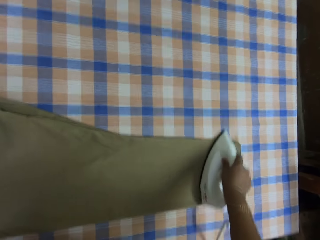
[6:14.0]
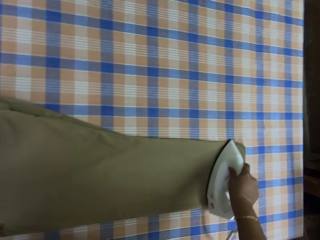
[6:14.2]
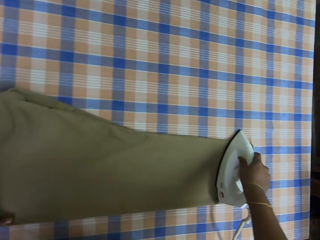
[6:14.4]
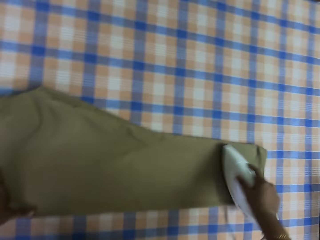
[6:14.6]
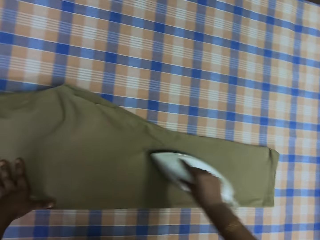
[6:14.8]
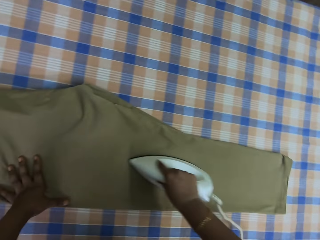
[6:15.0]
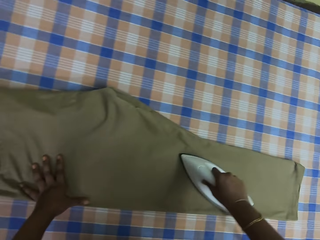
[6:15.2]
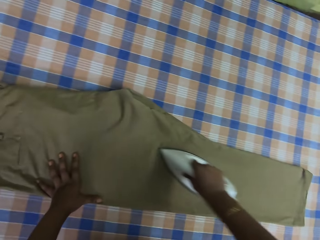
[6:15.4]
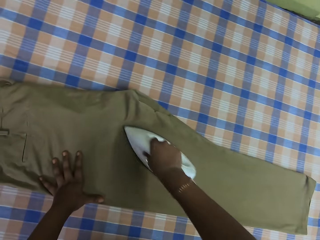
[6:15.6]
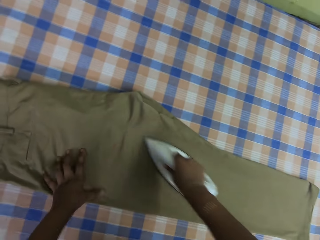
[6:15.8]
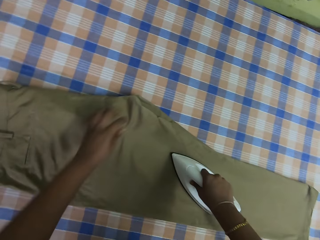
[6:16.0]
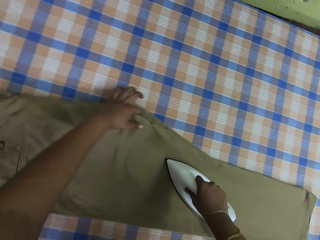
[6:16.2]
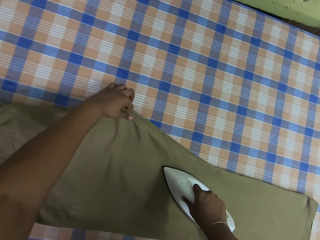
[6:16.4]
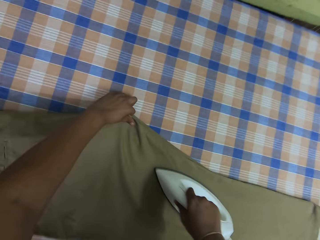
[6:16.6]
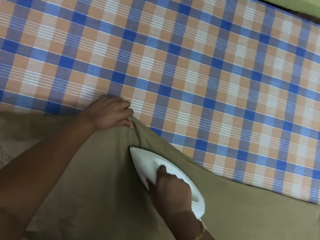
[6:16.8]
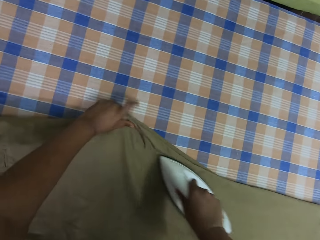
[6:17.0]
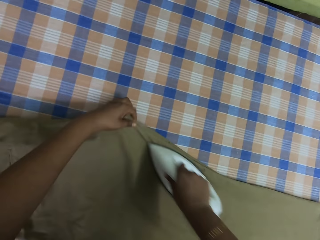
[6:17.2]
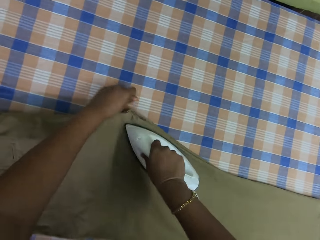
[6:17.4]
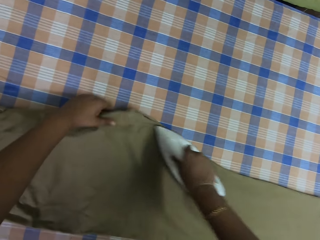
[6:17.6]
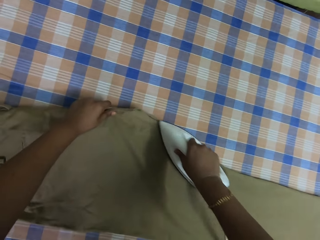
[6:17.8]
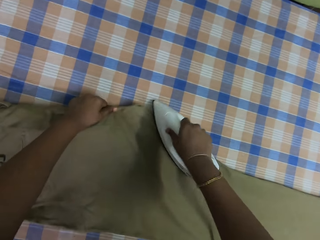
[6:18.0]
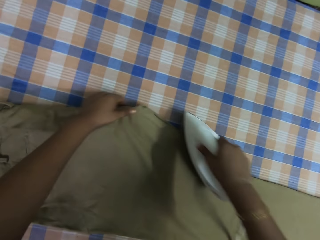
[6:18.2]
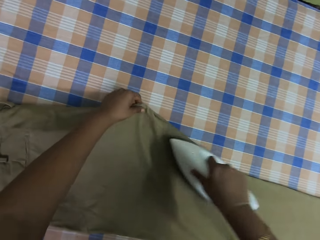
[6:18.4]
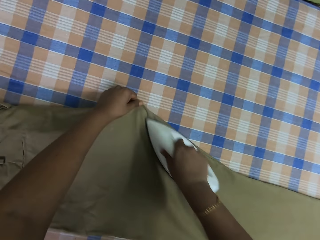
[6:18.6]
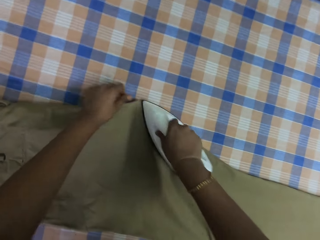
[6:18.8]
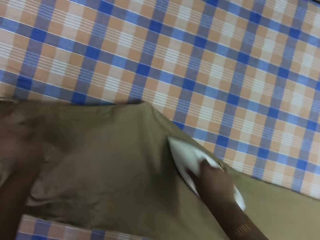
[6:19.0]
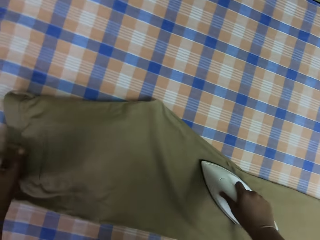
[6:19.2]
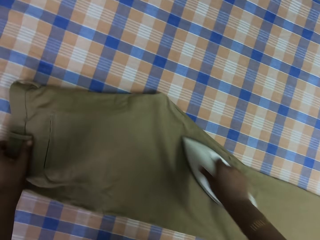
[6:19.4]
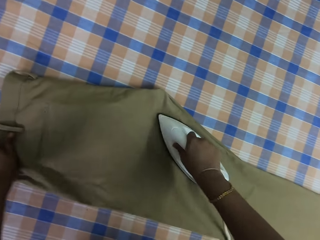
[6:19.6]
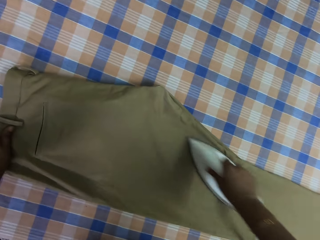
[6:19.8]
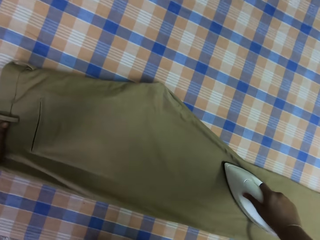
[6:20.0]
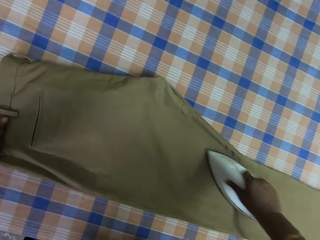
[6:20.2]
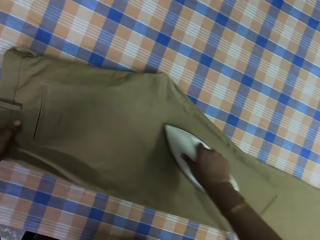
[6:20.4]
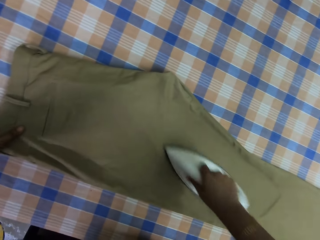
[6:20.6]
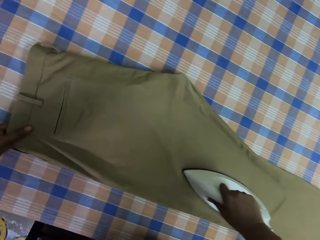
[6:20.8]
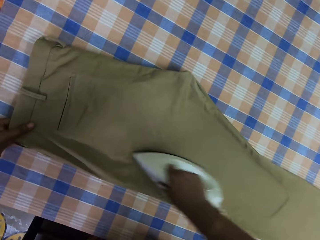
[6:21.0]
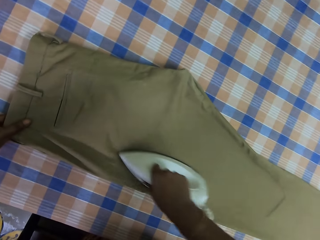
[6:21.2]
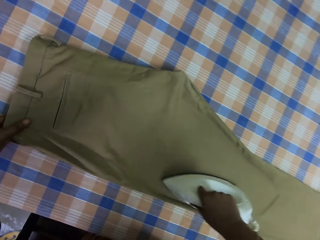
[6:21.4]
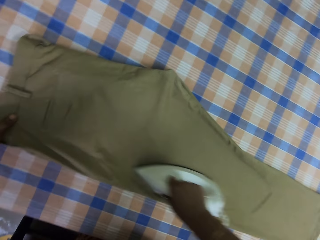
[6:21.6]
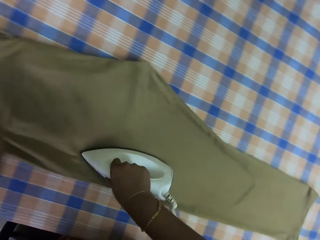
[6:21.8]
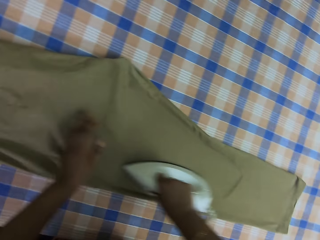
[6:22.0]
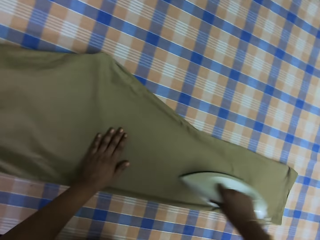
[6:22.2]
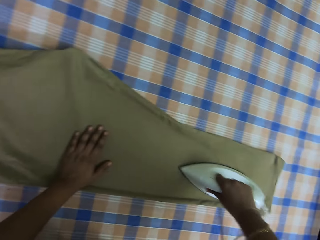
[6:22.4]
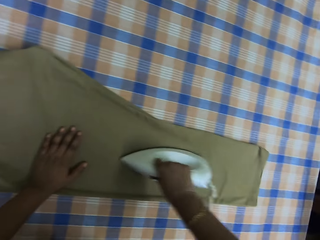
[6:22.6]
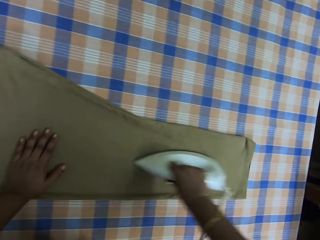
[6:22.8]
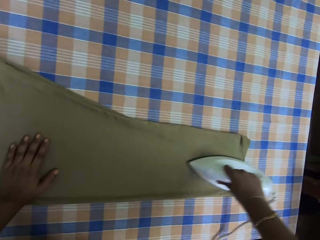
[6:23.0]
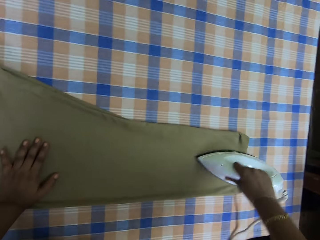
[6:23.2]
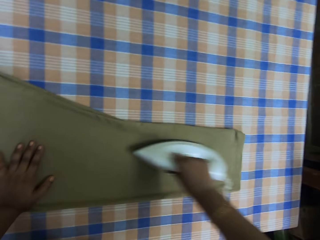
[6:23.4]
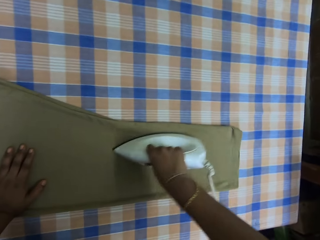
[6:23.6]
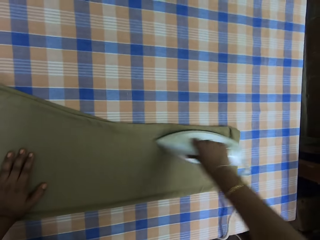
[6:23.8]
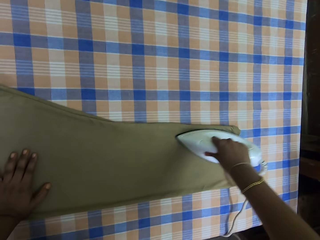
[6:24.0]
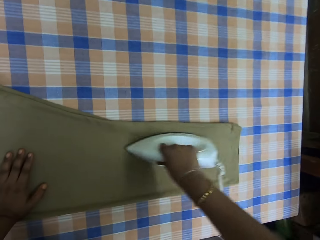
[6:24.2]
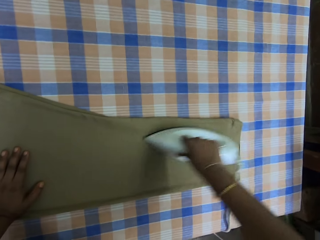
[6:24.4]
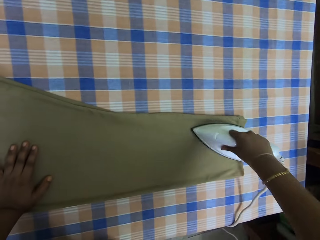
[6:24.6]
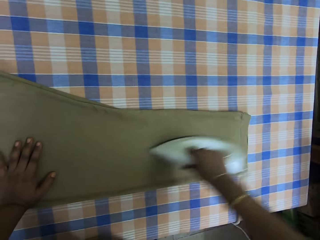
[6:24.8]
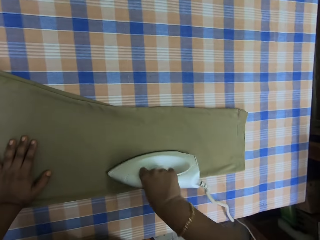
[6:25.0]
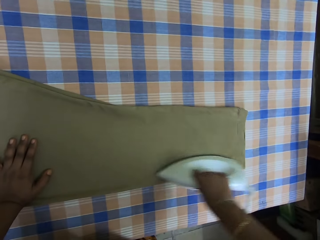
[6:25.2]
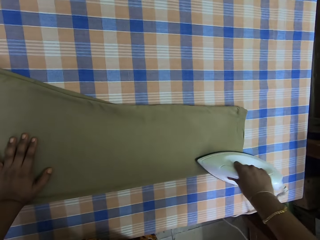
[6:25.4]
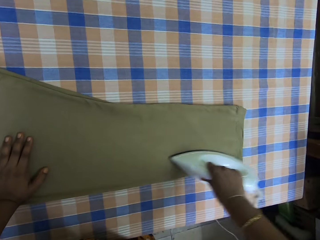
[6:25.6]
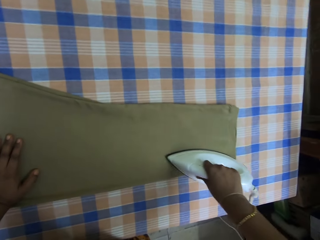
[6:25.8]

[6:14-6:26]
The camera wearer adjusts the trouser. They touch the trouser.

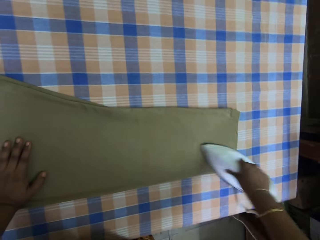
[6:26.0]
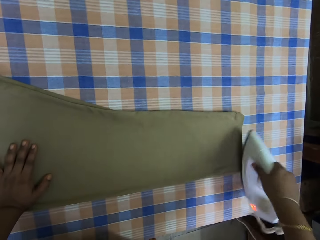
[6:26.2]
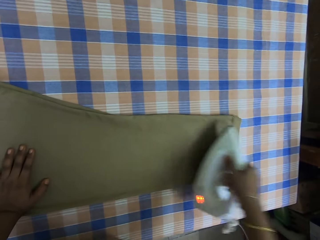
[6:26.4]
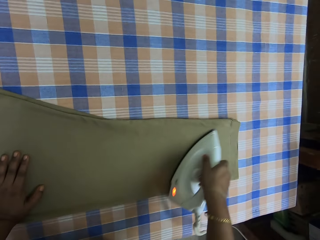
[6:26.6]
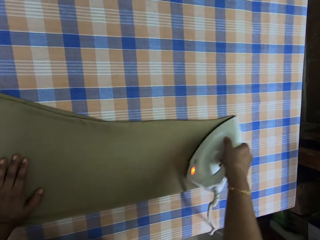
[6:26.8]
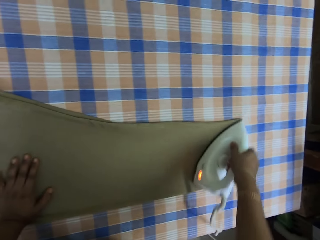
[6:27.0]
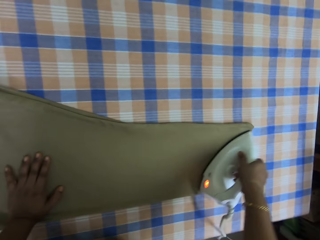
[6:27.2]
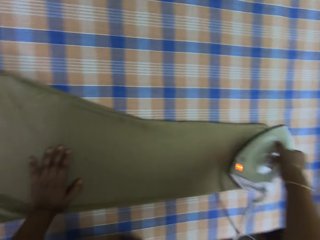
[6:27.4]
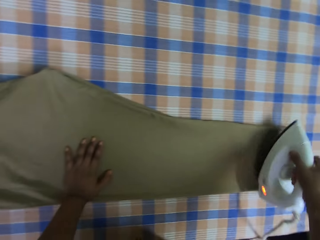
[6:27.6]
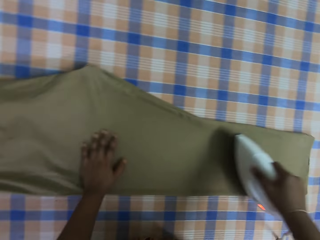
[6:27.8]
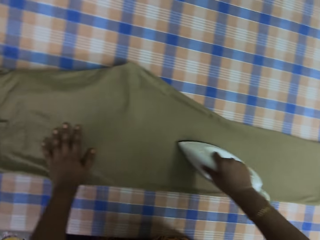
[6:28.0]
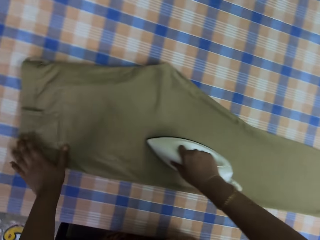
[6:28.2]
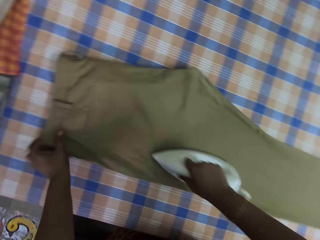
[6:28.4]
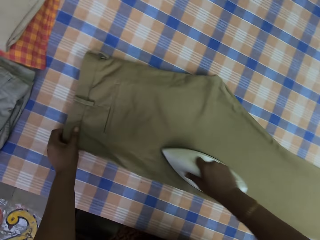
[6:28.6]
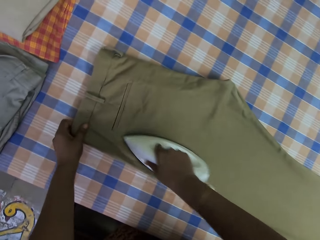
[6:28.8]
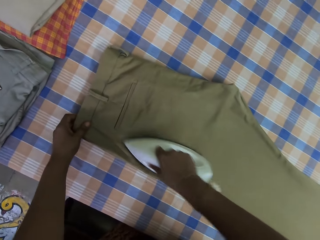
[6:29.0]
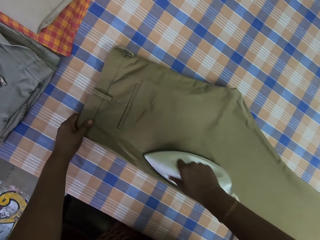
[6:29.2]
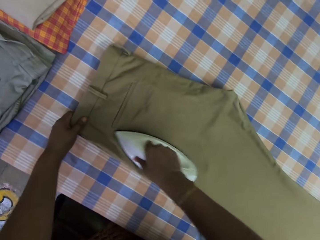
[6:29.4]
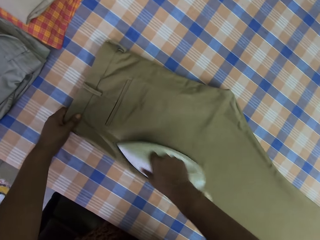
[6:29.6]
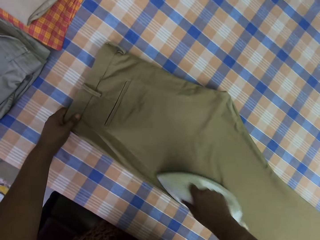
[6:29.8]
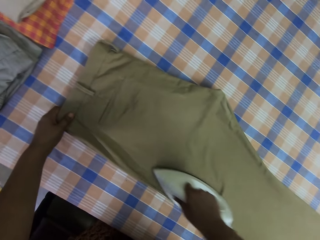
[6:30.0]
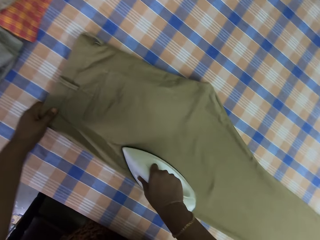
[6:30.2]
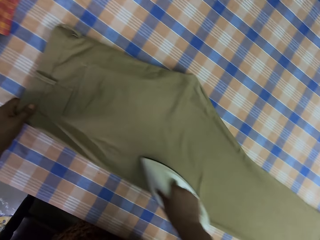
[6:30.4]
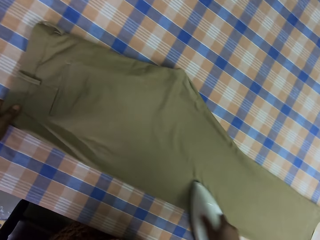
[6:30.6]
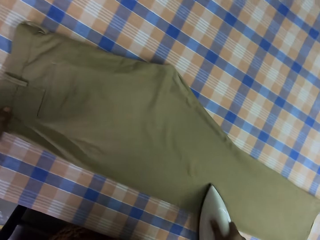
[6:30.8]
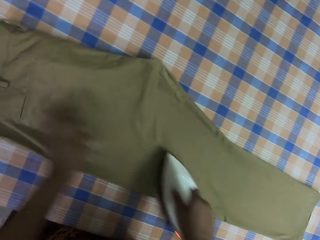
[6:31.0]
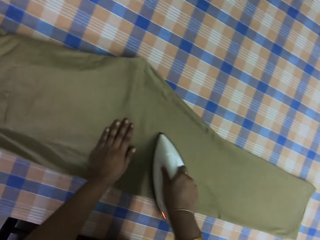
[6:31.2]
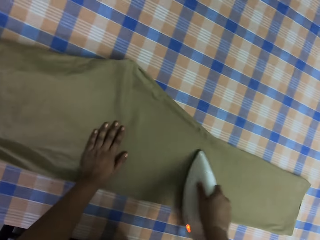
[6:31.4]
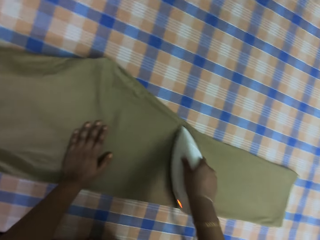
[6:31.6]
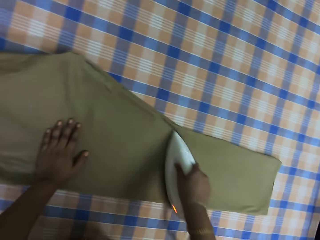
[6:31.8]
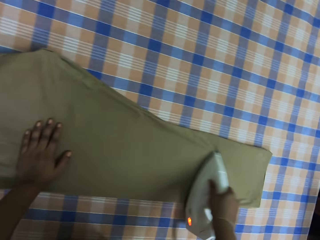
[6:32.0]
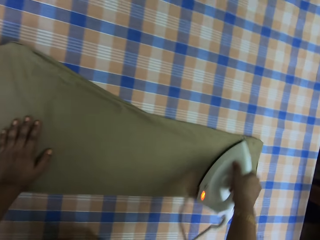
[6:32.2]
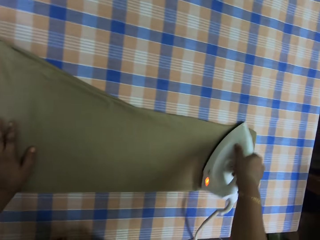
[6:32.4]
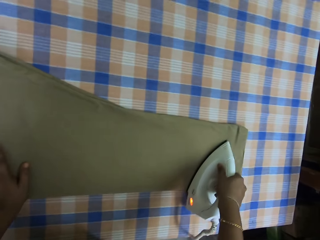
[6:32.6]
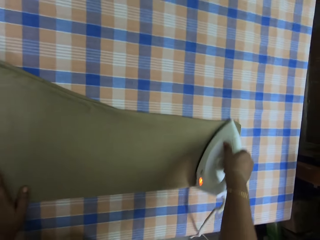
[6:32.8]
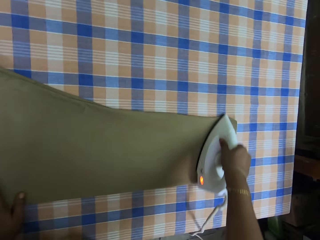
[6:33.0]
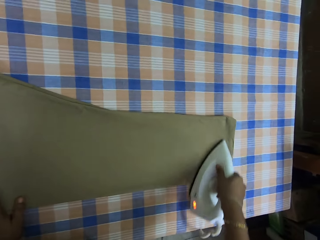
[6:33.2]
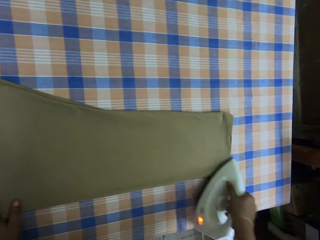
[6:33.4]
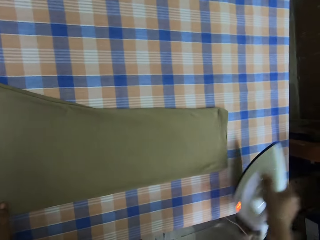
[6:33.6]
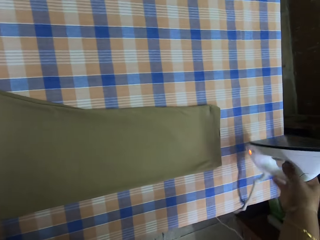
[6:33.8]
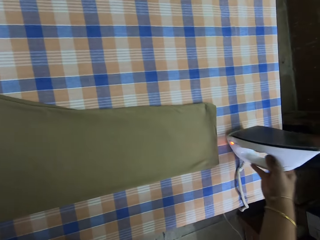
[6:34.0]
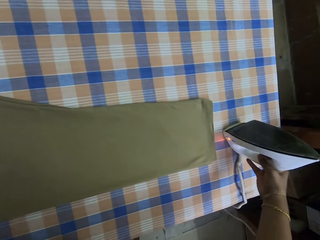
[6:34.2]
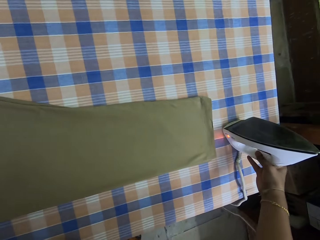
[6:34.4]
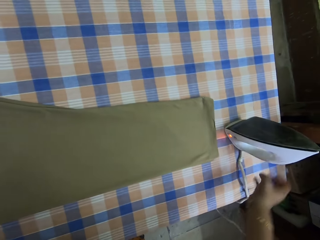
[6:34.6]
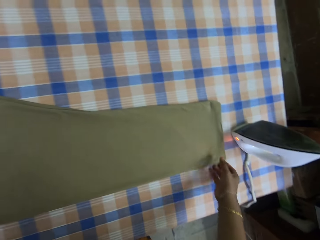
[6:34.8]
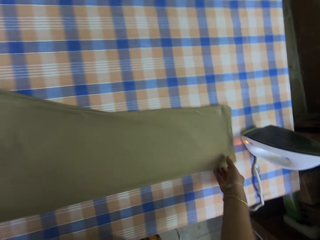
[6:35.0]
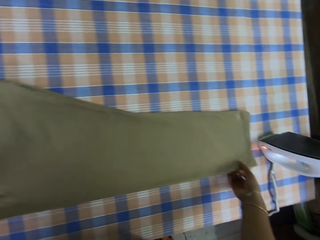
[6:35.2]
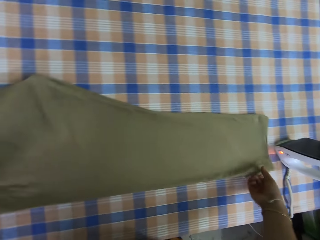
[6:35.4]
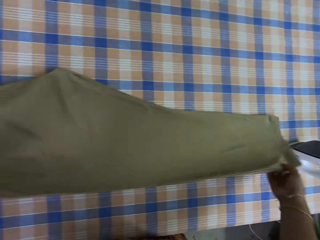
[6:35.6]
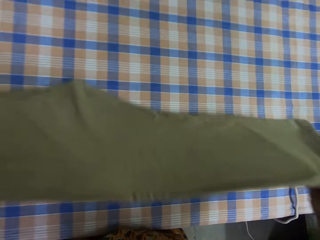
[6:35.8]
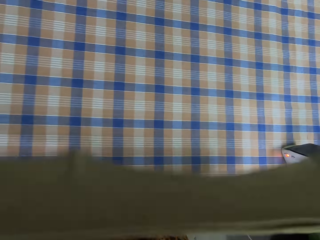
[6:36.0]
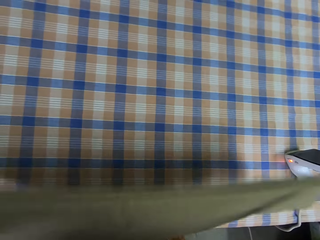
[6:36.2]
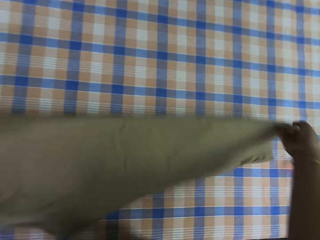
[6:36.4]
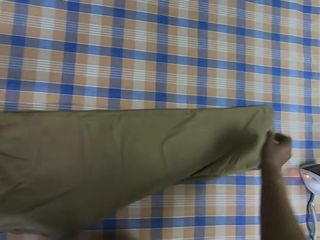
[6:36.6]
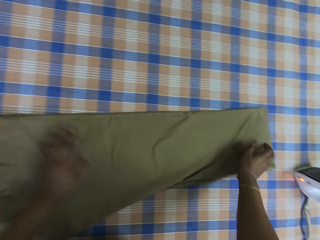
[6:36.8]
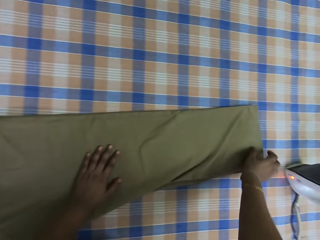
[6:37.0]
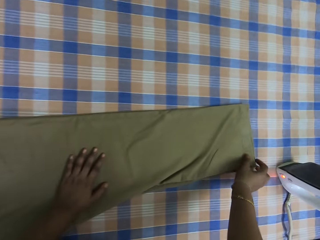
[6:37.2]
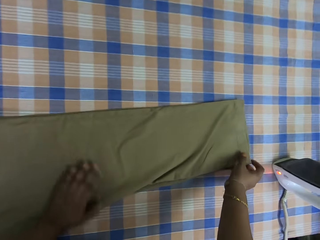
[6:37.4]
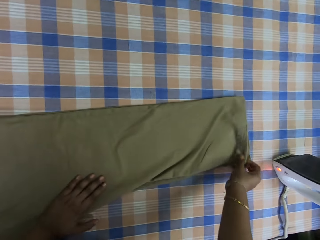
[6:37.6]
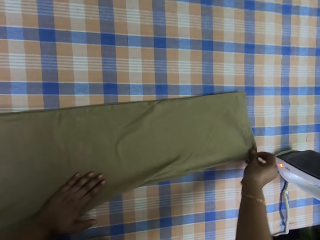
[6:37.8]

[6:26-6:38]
The camera wearer puts the iron box on the table. They flip the trouser.
